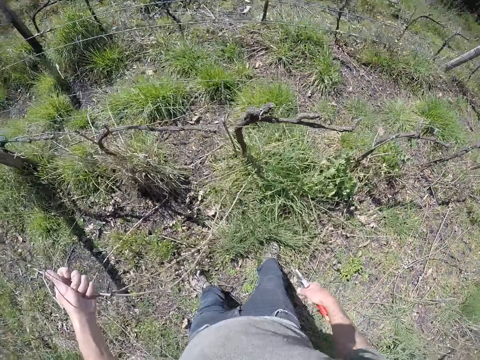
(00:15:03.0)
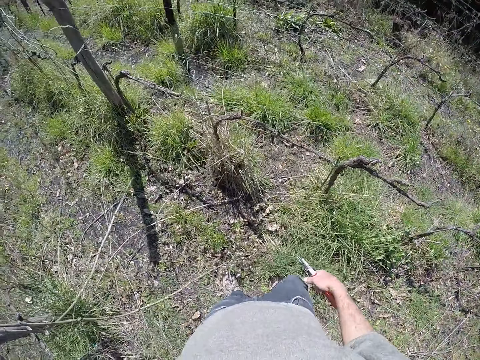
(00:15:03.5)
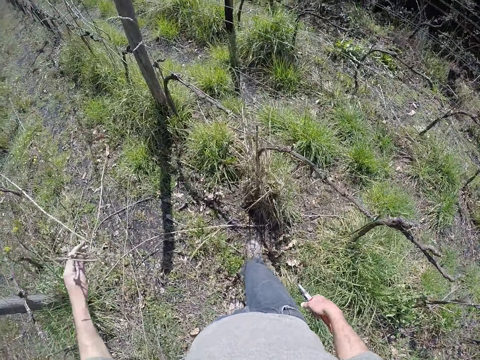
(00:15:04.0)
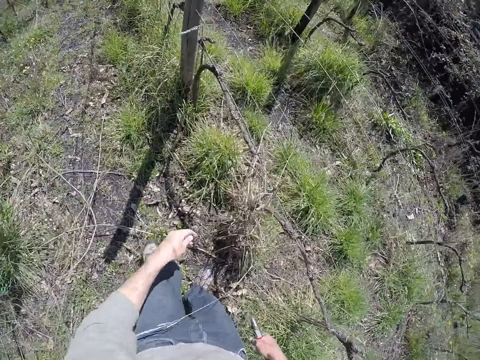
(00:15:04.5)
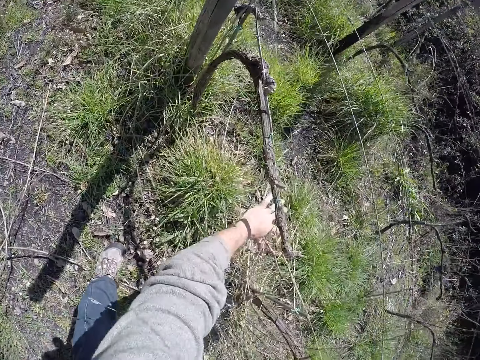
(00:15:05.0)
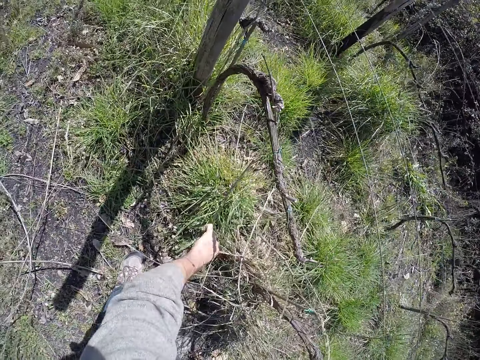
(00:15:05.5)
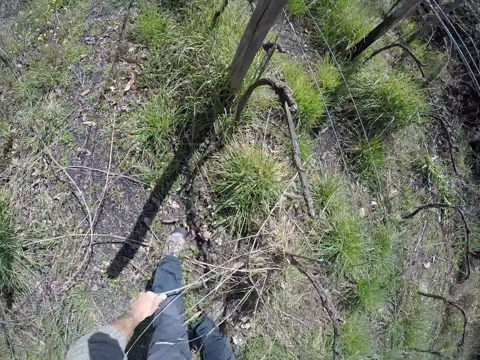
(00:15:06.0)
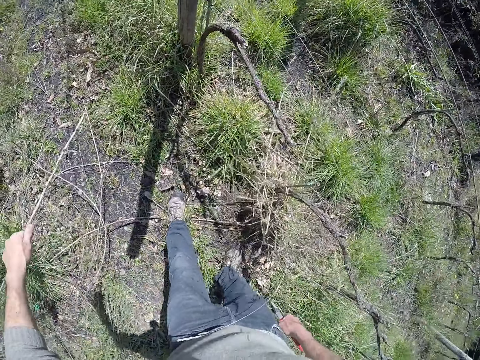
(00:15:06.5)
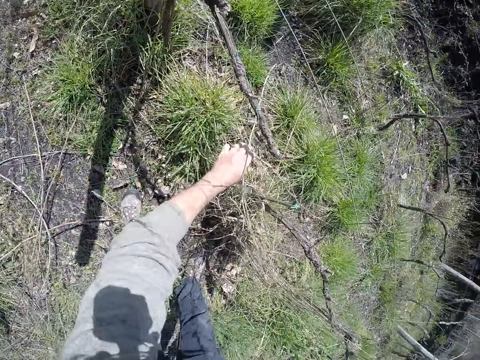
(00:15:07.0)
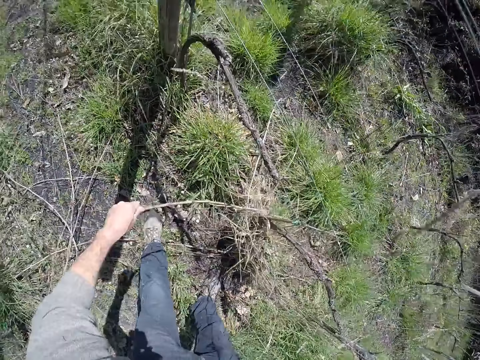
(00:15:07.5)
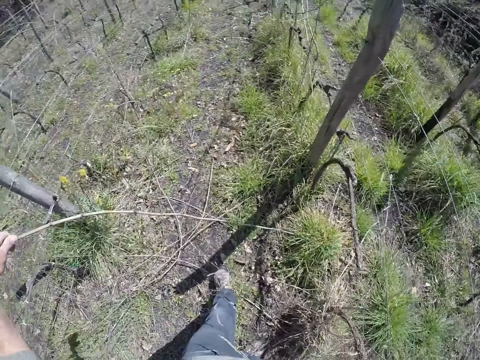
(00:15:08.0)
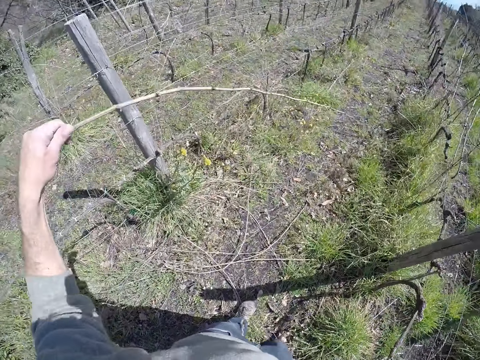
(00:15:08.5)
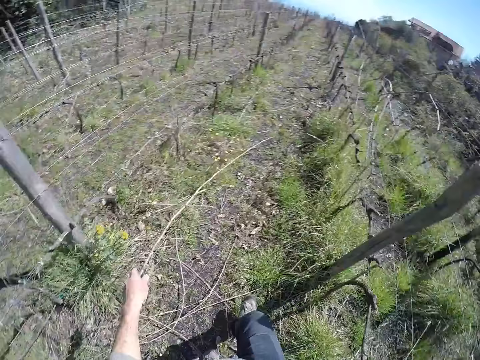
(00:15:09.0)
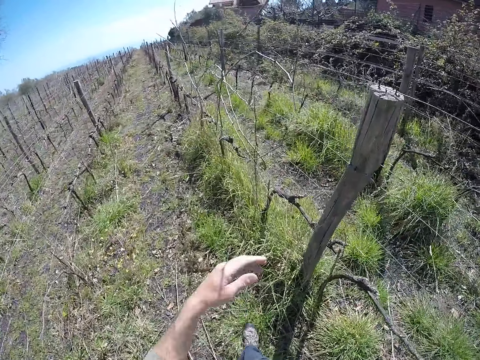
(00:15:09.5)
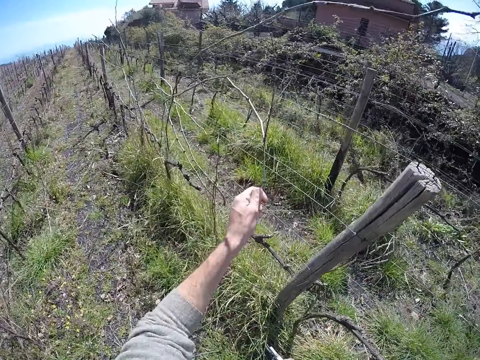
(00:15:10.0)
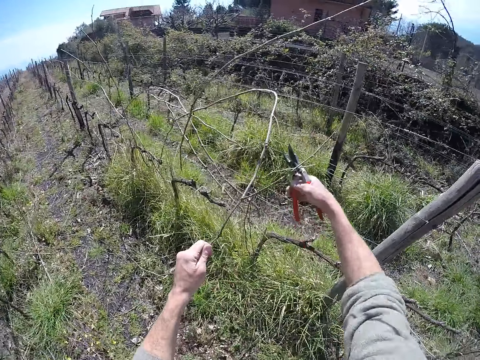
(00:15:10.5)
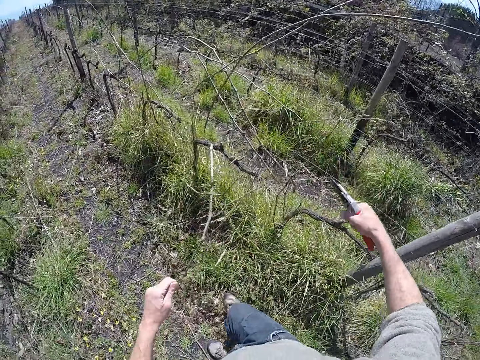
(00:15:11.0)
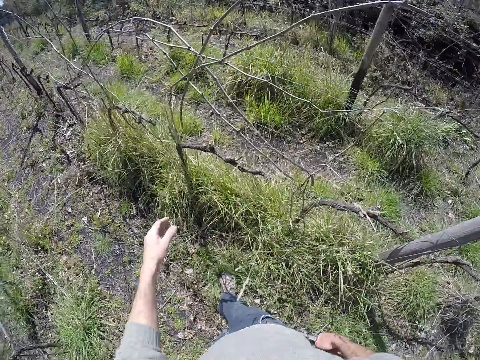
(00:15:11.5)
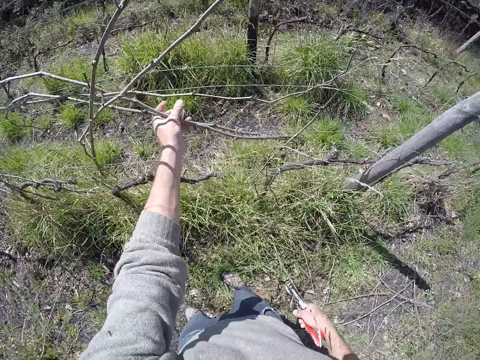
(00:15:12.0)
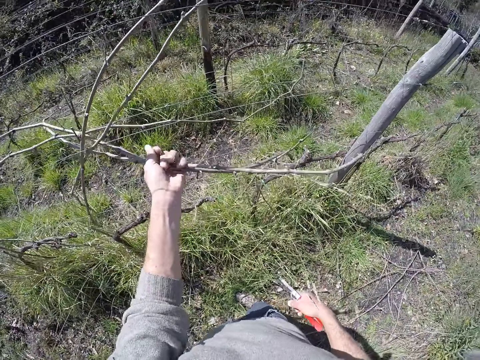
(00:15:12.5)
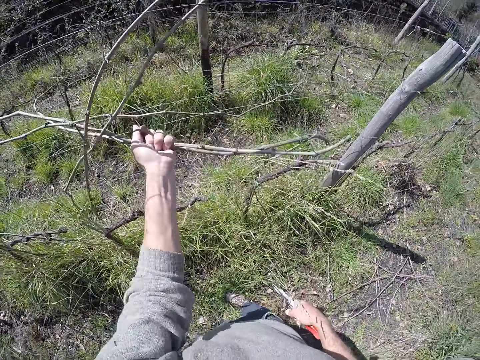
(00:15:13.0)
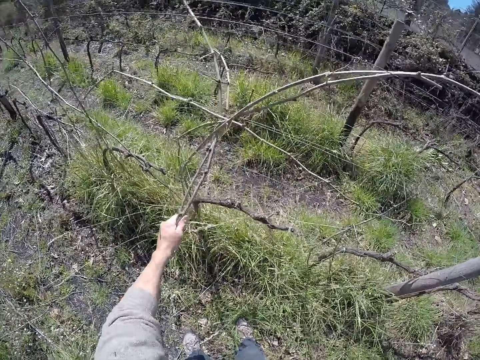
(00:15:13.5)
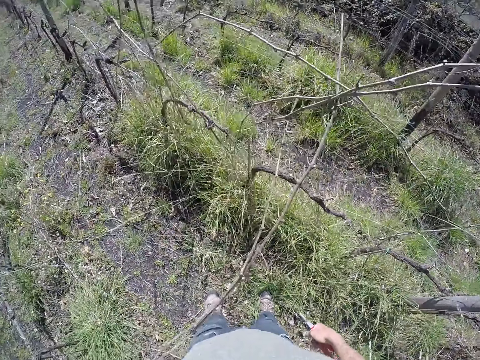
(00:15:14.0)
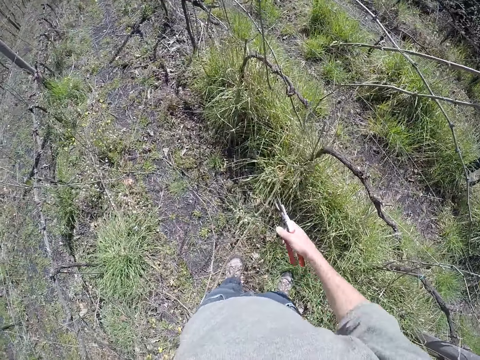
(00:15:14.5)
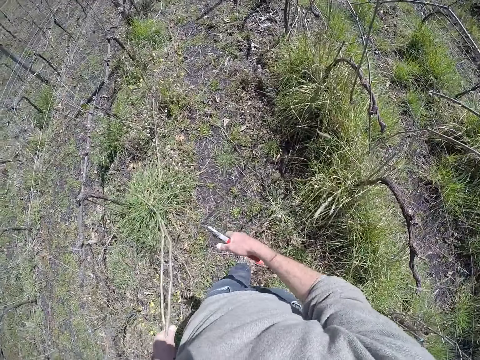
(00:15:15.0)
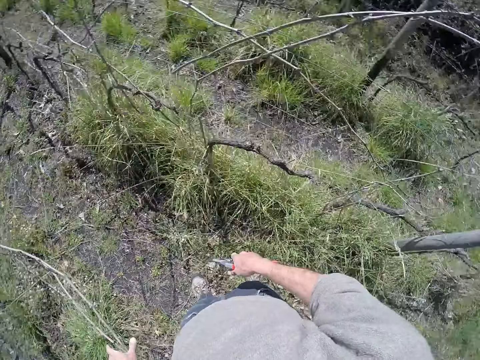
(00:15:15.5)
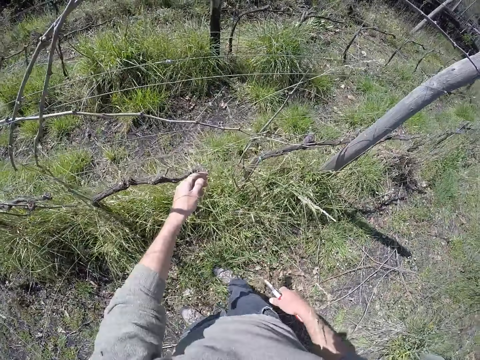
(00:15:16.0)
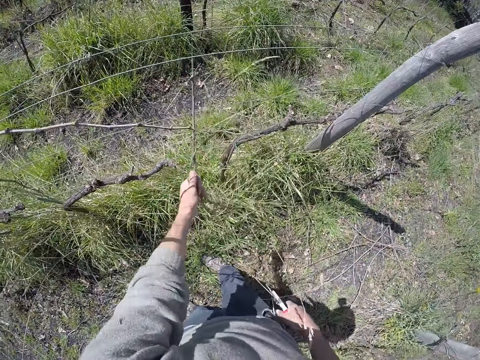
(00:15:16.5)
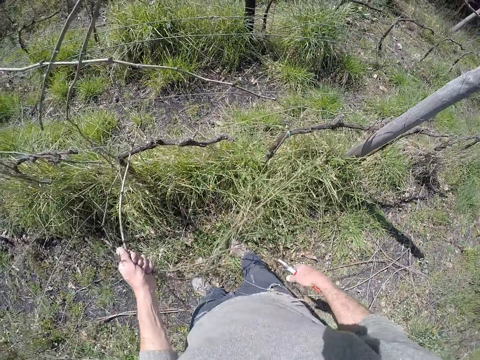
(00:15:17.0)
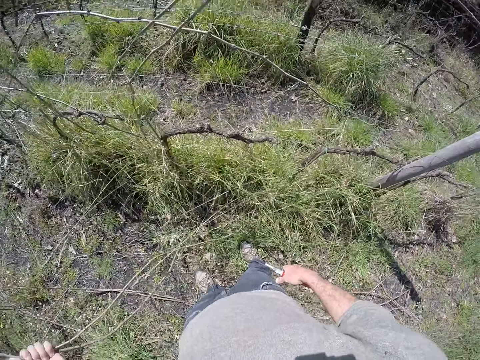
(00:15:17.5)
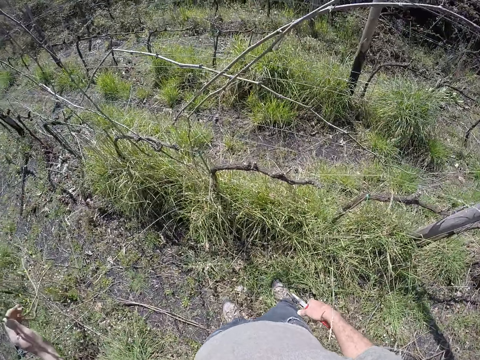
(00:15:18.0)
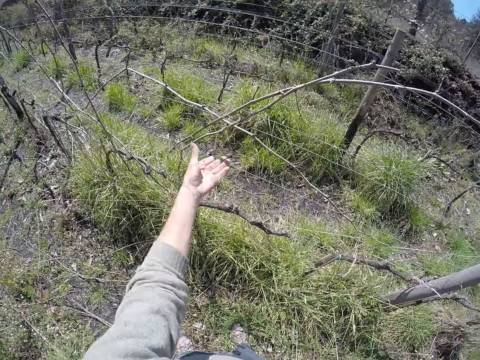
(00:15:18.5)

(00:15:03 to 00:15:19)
The camera wearer pulls wood with the left hand. He drops the wood with the left hand, holds the wood with the left hand, pulls the wood with the left hand, drops the wood with the left hand, pulls the wood with the left hand, and drops the wood with the left hand. He stretches his hand towards the wire mesh. He pulls a dry stick on the wire fence with his left hand. He holds the wood with the left hand. He cuts the dry stick with the pair of pruning shears. He drops the dry stick on the ground with his left hand. He stretches his hand. He moves some dry sticks from the wire fence to the ground with his hands. He holds the wood with the left hand, pulls the wood with the left hand, drops the wood on the ground with the left hand, and holds the wood with the left hand. He pulls the wood with the left hand. He pulls the wood with the left hand again. He moves the wood with the left hand and drops the wood on the ground with the left hand. He stretches his hand.

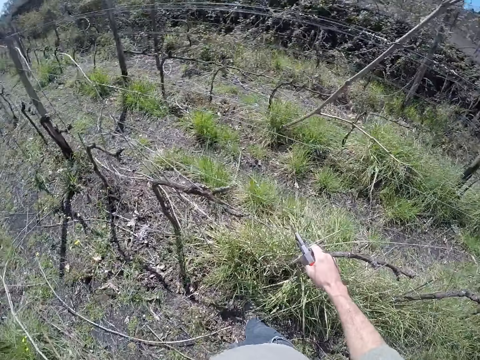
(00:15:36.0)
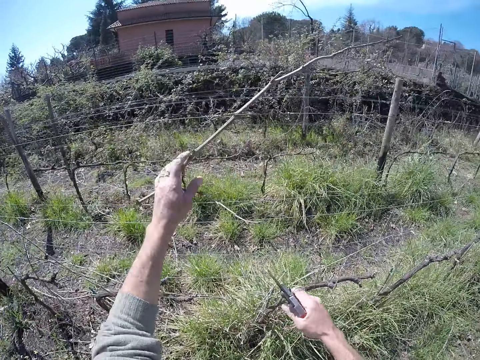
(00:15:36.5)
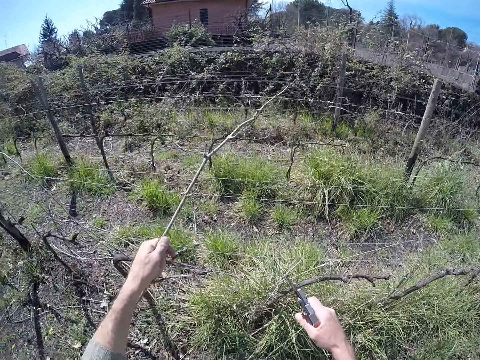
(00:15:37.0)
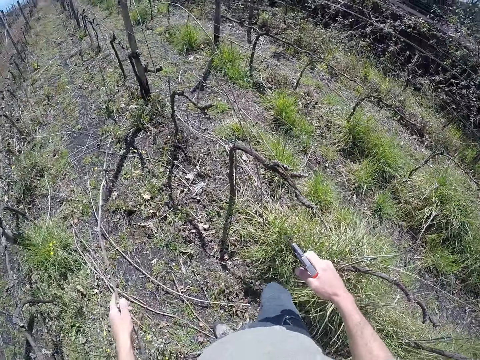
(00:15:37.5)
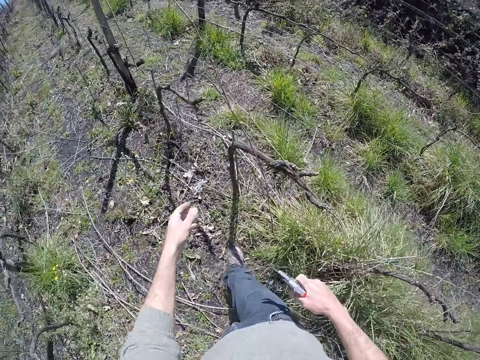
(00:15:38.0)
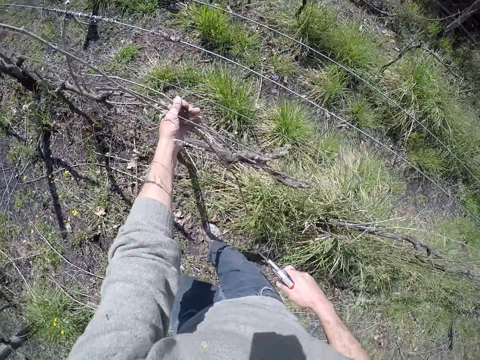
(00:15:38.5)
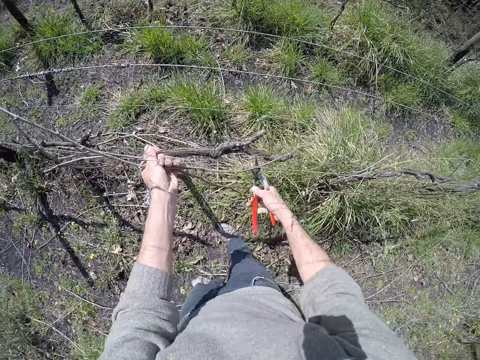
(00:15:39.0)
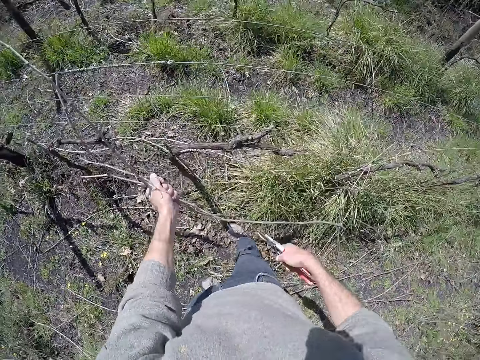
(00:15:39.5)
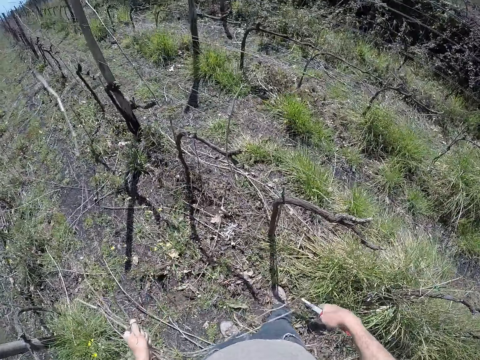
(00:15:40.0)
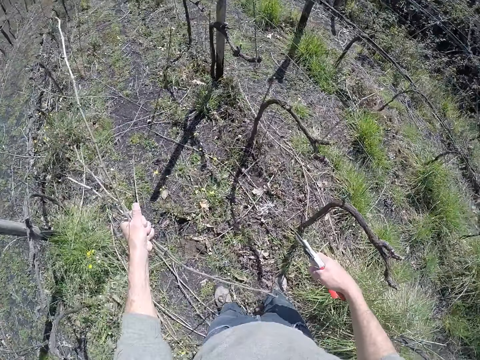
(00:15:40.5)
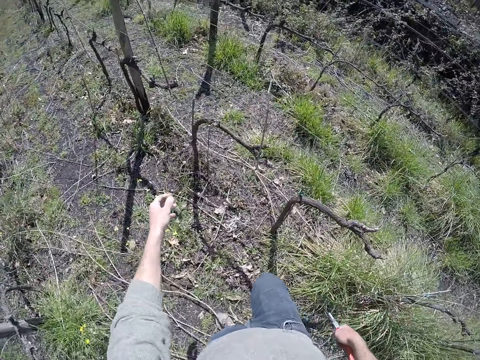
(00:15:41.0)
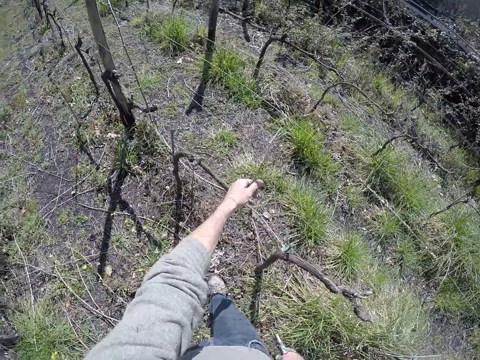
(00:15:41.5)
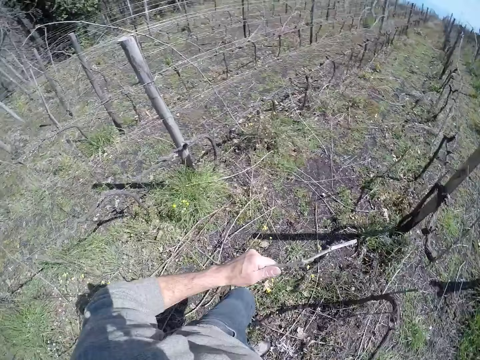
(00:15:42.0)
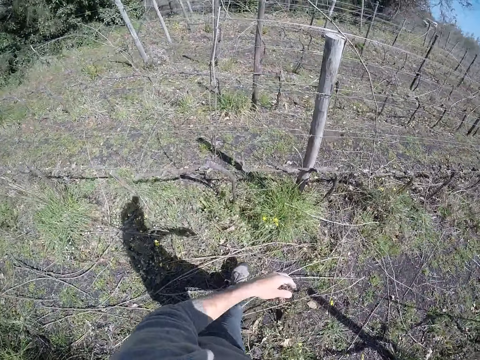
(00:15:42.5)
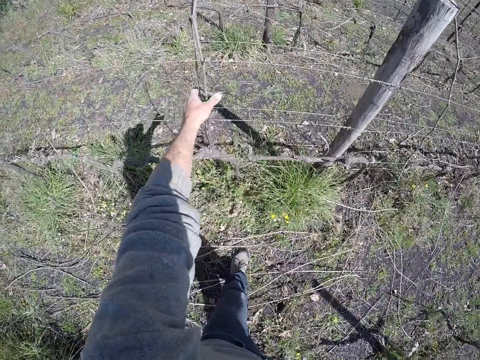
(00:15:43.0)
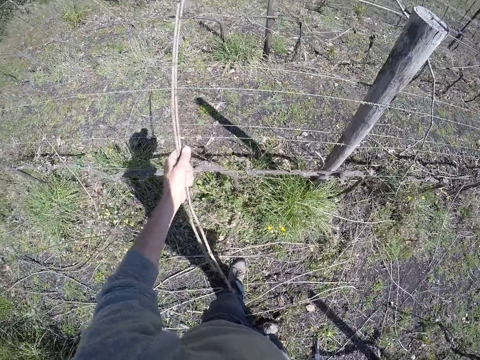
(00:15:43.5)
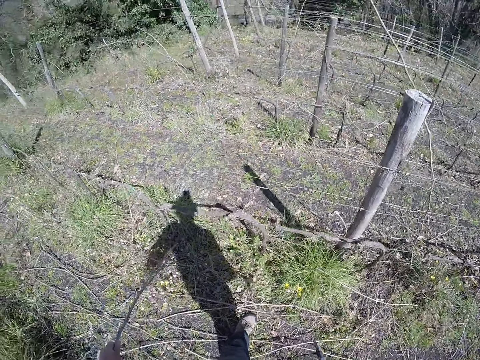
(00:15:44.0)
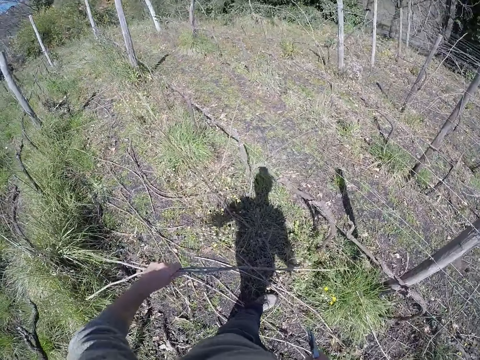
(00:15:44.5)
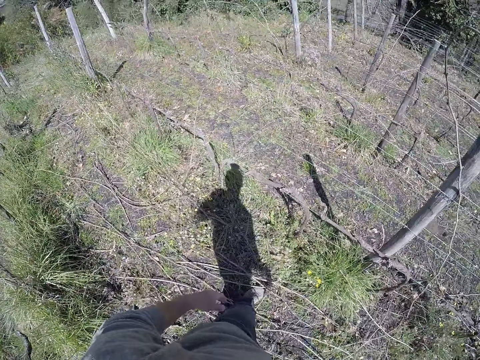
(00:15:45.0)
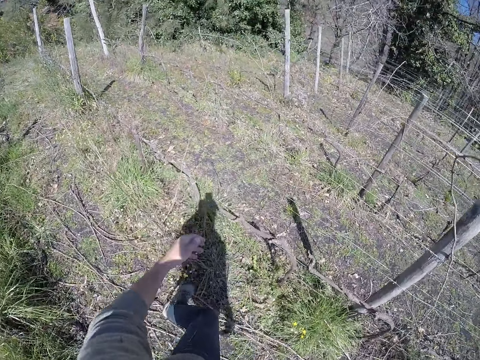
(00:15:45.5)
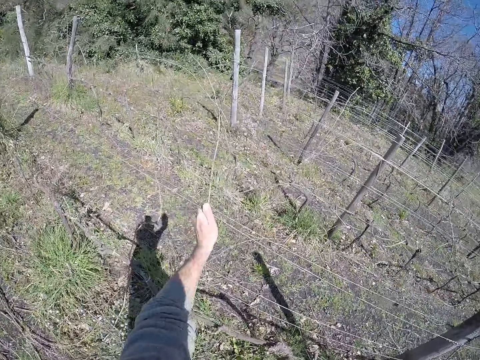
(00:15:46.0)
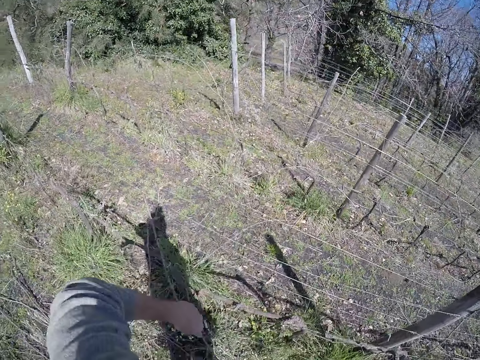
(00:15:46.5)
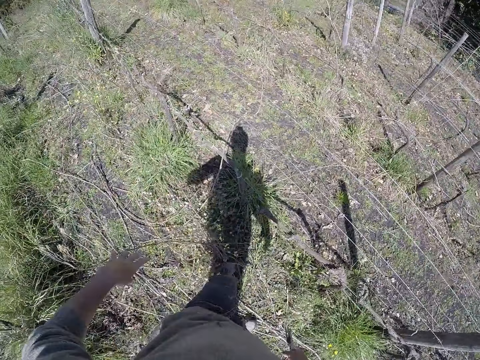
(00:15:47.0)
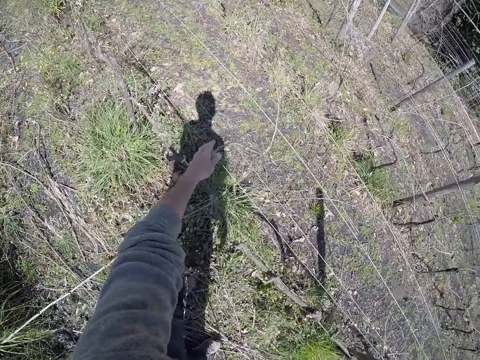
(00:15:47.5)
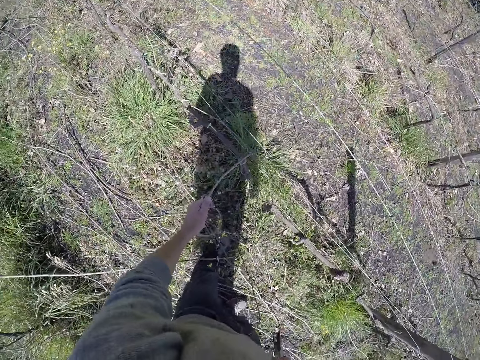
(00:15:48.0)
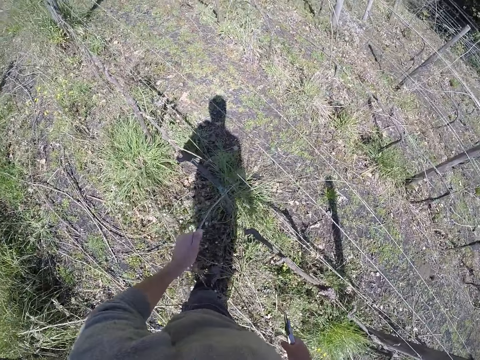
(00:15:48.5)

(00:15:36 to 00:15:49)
The camera wearer drops the dry sticks on the ground with his left hand. He stretches his hand. He holds wood with the left hand. He moves a dry stick from the wire fence to the ground with his left hand. He pulls the wood with the left hand and drops the wood with the left hand. He moves ahead. He holds the wood with the left hand. He cuts the wood with scissors. He pulls the wood with the left hand, drops the wood with the left hand, holds the wood with the left hand, pulls the wood with the left hand, and drops the wood with the left hand. He moves some dry sticks from the wire fence to the ground with his left hand. He holds the wood with the left hand, pulls the wood with the left hand, and drops the wood with the left hand. He moves ahead. He holds the wood with the left hand and drops the wood with the left hand. He pulls a dry stick on the wire fence with his left hand. He holds the wood with the left hand.
